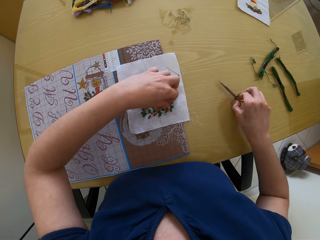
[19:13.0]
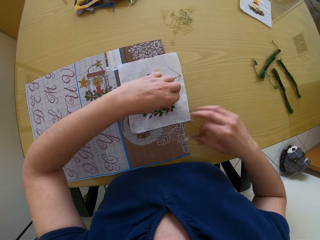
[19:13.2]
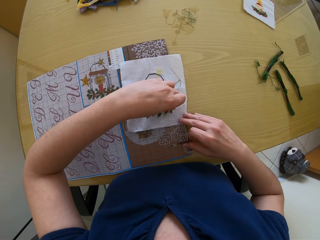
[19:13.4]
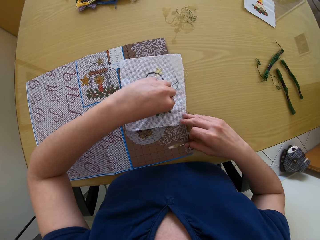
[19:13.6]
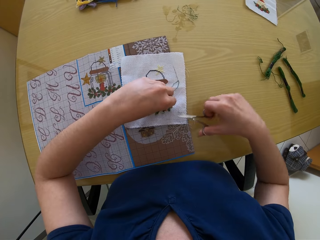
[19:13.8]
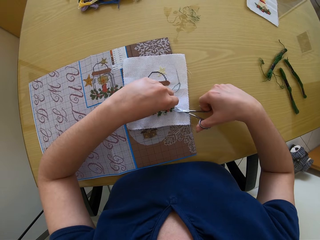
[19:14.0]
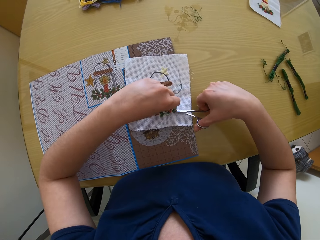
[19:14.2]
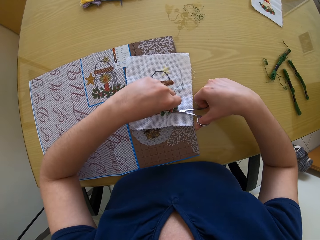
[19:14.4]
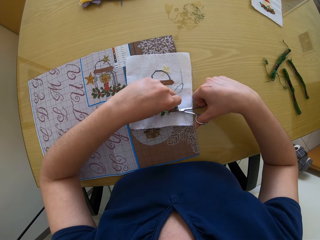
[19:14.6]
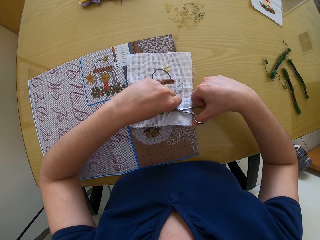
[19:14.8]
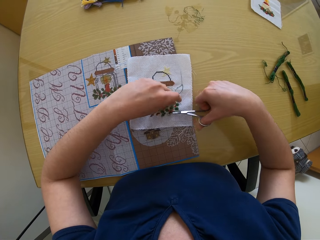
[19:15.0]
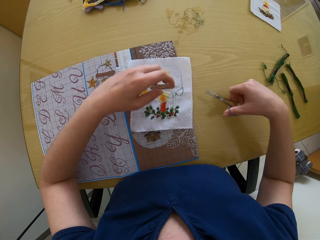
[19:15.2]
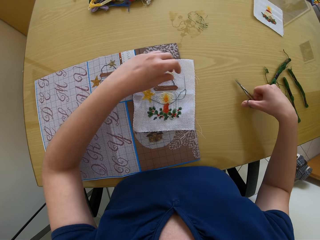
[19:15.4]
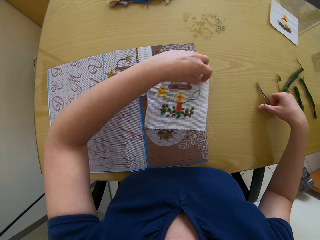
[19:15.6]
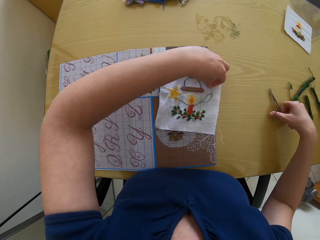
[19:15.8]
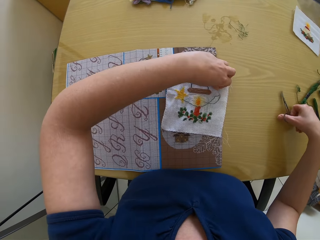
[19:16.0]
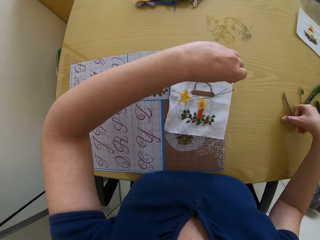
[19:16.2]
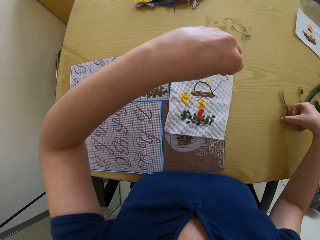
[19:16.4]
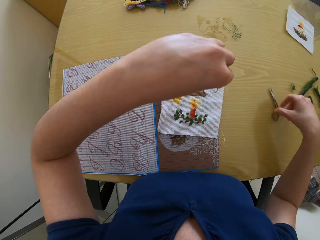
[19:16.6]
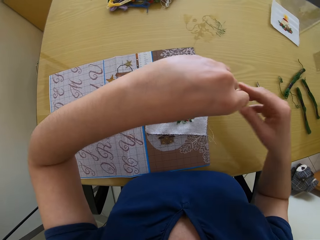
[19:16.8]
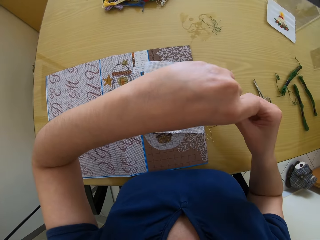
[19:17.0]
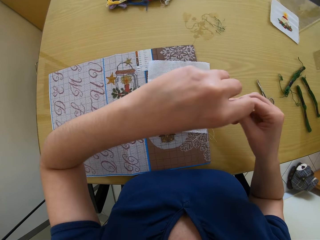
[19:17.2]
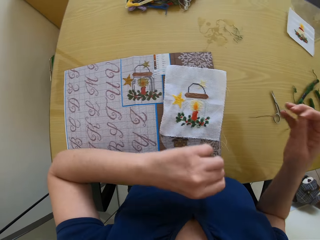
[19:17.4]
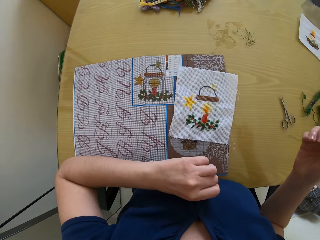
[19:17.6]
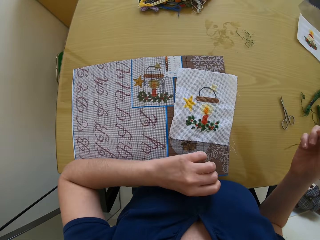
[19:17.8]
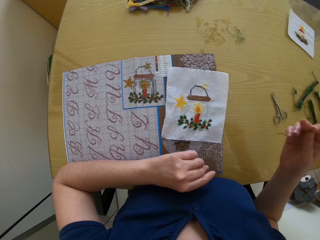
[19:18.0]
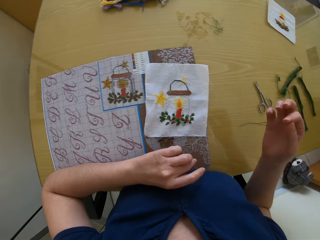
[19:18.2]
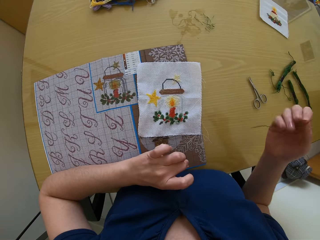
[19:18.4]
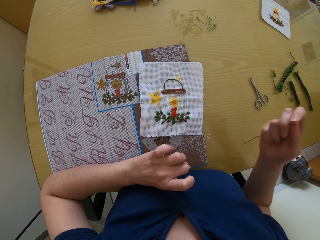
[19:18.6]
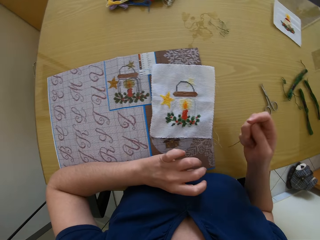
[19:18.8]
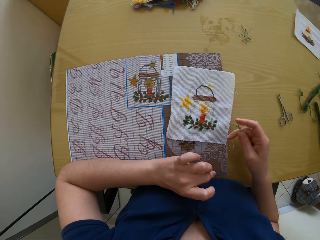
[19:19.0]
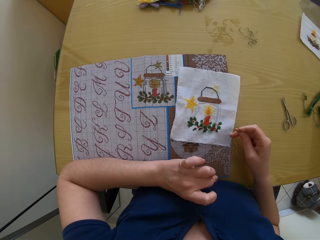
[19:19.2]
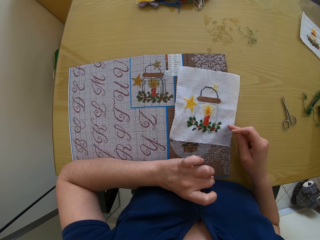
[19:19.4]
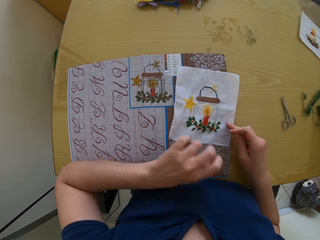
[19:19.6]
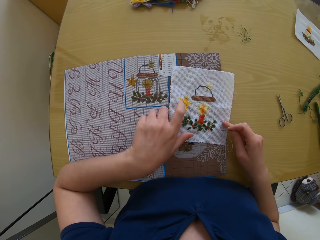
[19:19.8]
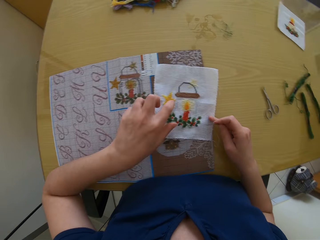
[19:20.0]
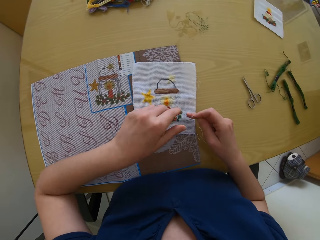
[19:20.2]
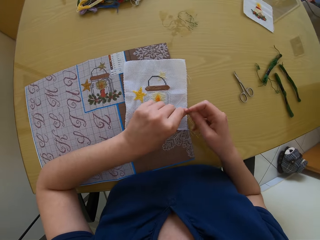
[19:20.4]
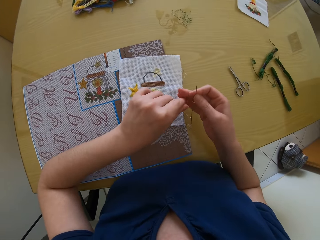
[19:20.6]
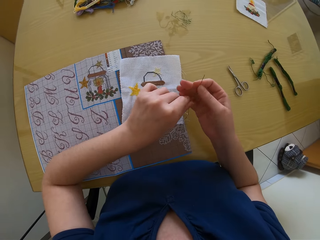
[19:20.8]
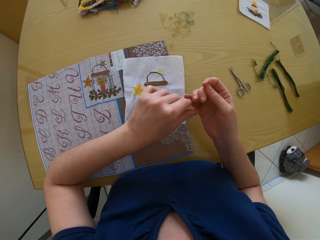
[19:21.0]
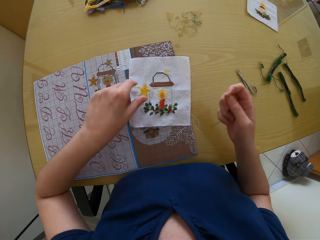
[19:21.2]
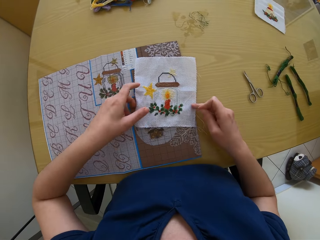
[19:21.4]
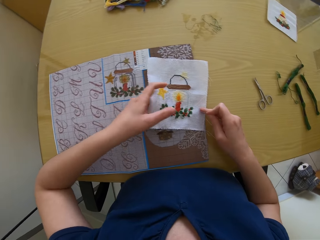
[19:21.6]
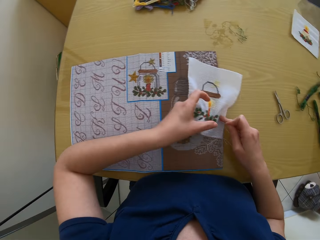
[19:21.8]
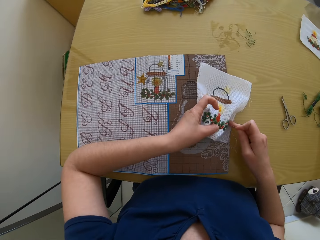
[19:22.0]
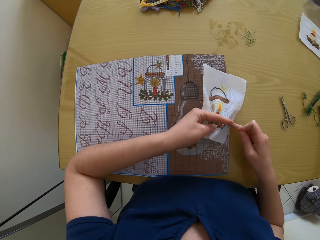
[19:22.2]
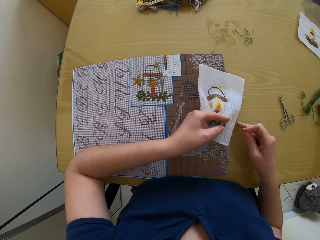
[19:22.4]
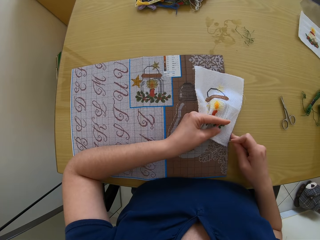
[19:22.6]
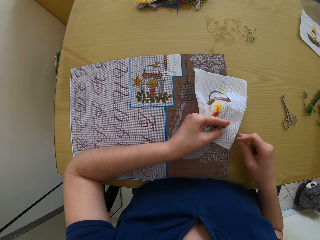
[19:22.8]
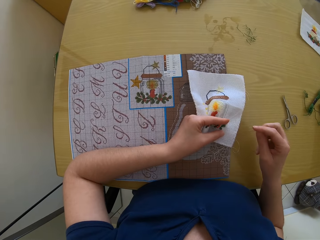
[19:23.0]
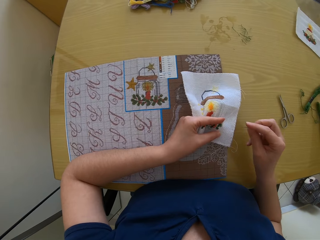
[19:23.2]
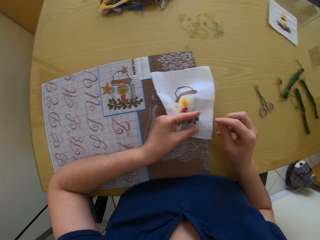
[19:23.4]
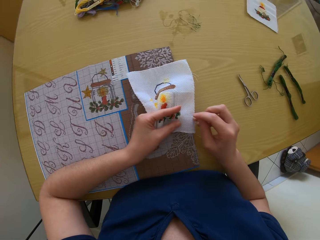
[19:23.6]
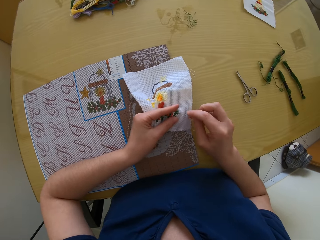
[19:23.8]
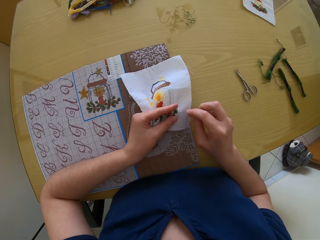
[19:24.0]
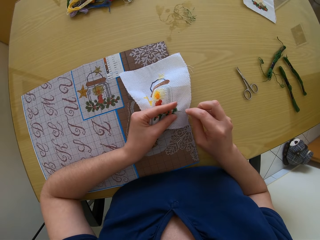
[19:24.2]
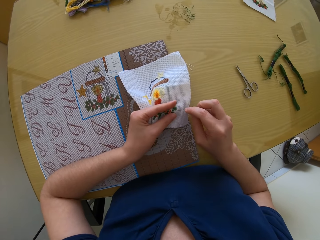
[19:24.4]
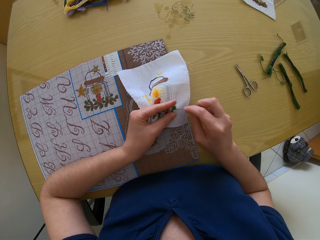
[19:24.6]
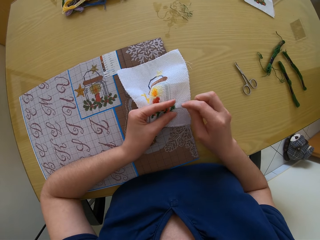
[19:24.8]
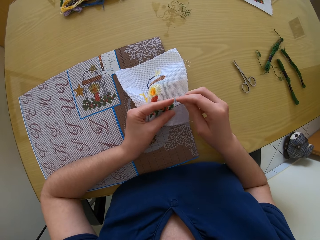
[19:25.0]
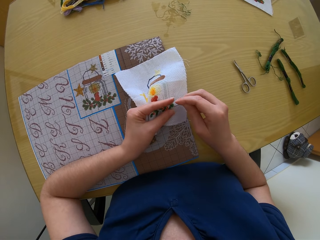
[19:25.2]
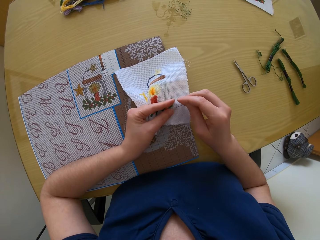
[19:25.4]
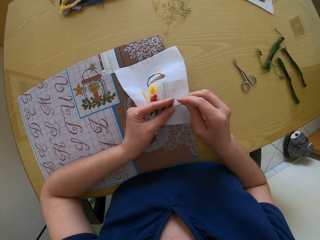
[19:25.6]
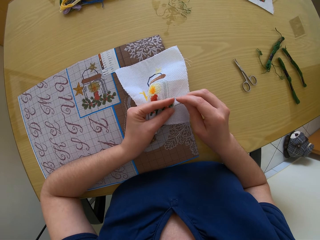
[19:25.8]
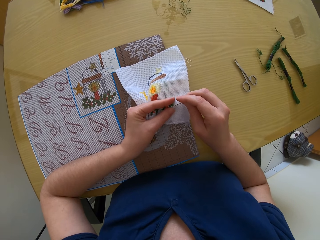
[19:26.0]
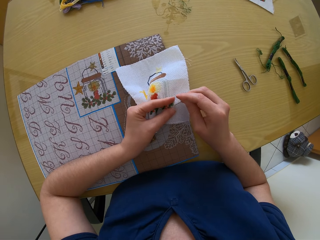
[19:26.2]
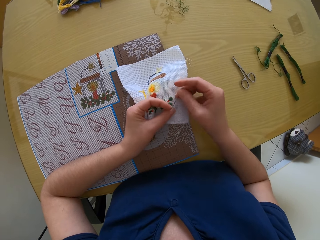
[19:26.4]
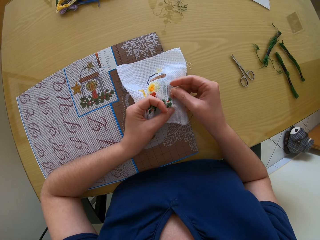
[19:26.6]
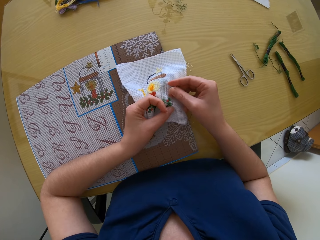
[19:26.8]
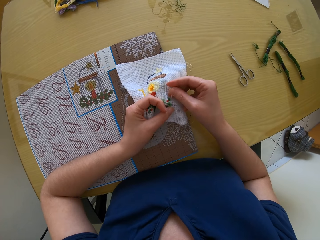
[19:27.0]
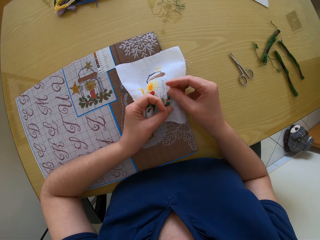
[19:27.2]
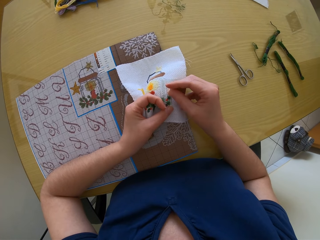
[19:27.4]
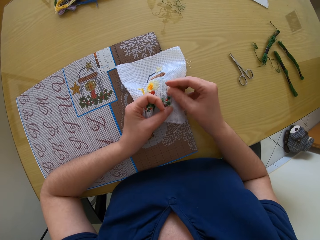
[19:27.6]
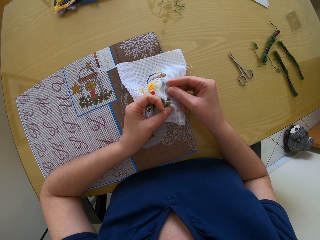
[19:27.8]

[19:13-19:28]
The camera wearer holds a thread on the embroidery with her left hand. She cuts the thread in her left hand with the scissors in her right hand. She picks up the needle on the embroidery with her left hand. She drops the scissors in her right hand on the work table. She picks up the thread. She moves the needle in her left hand to her right hand. She picks up the thread. She holds the embroidery with her left hand. She picks up the cloth. She sews the embroidery in her left hand with the needle in her right hand. She puts the needle on the cloth.

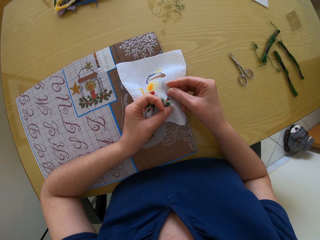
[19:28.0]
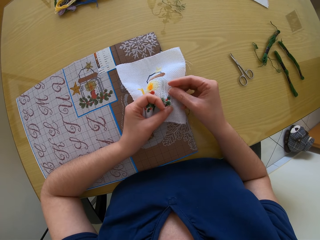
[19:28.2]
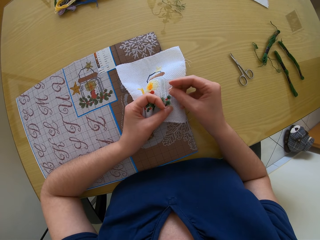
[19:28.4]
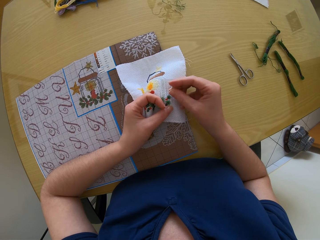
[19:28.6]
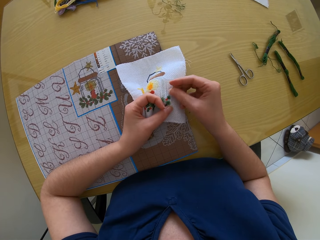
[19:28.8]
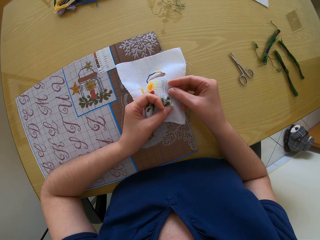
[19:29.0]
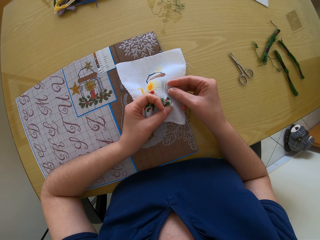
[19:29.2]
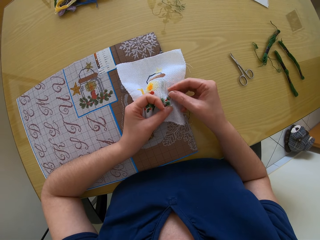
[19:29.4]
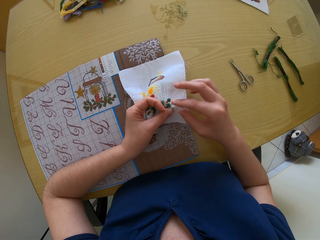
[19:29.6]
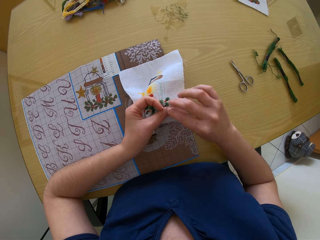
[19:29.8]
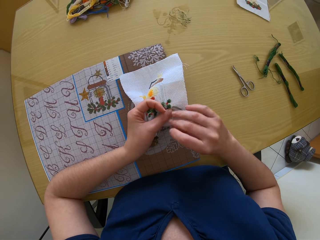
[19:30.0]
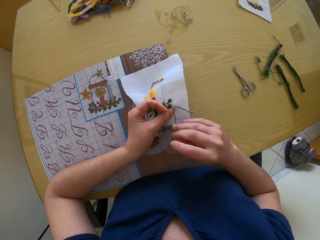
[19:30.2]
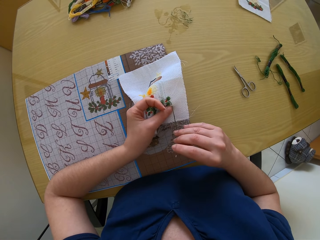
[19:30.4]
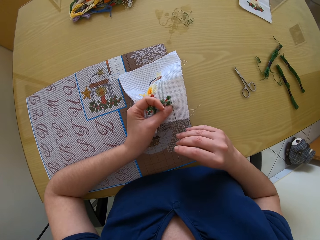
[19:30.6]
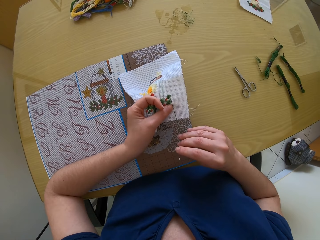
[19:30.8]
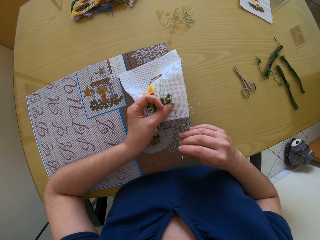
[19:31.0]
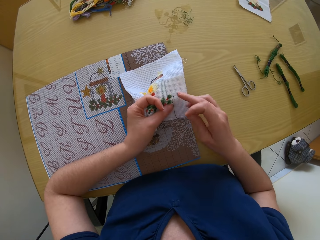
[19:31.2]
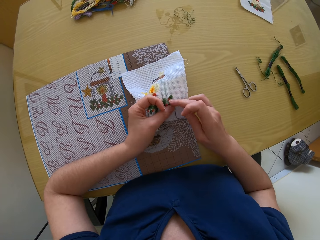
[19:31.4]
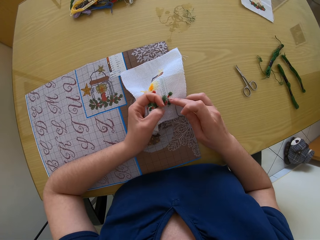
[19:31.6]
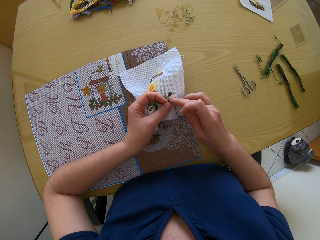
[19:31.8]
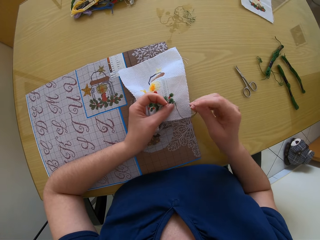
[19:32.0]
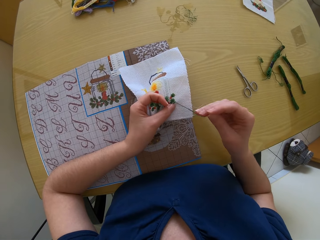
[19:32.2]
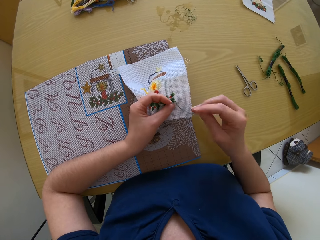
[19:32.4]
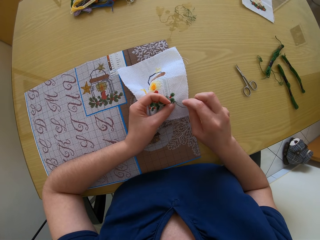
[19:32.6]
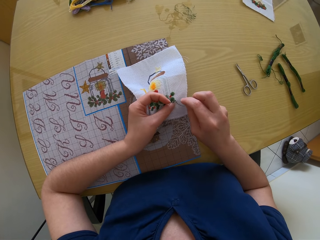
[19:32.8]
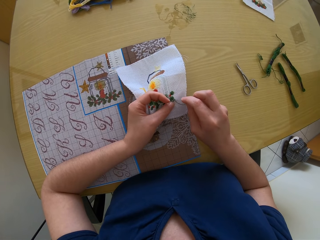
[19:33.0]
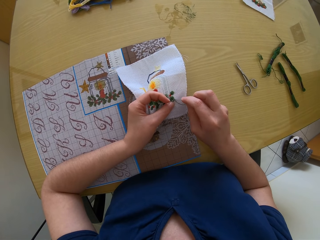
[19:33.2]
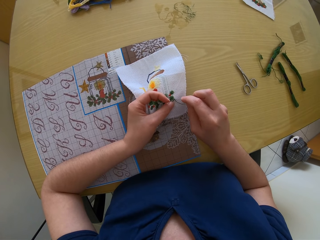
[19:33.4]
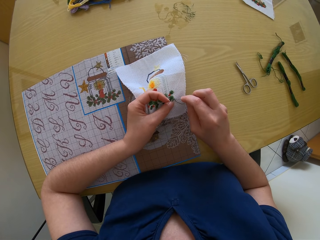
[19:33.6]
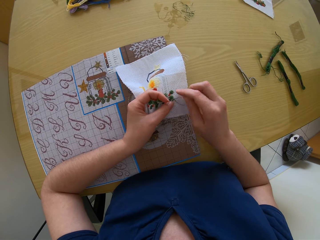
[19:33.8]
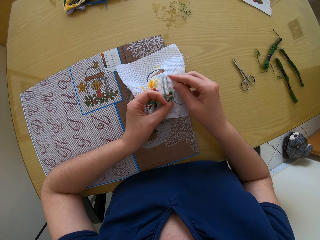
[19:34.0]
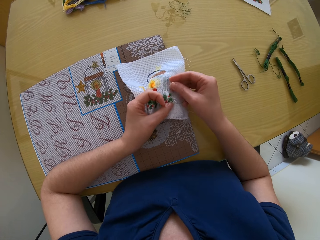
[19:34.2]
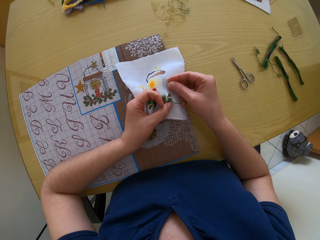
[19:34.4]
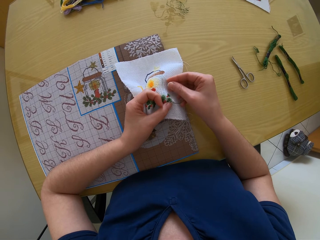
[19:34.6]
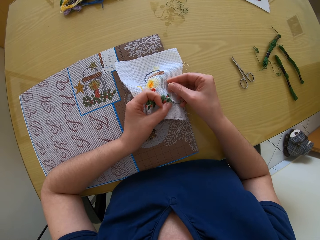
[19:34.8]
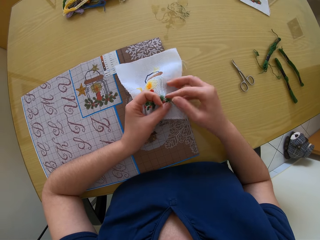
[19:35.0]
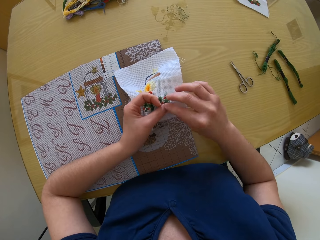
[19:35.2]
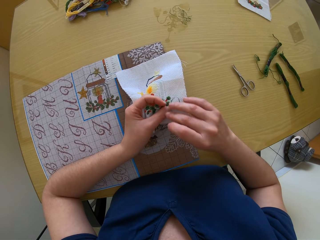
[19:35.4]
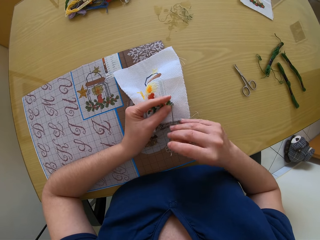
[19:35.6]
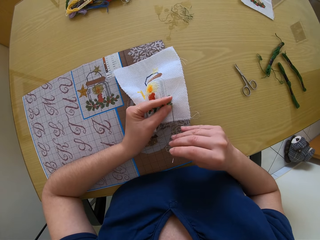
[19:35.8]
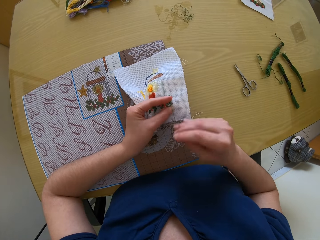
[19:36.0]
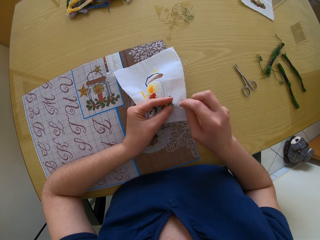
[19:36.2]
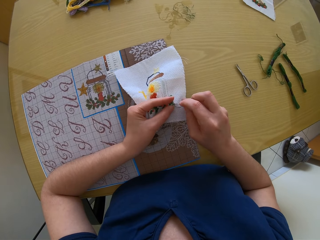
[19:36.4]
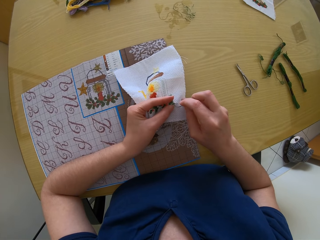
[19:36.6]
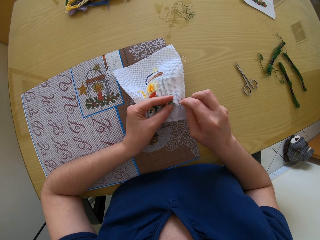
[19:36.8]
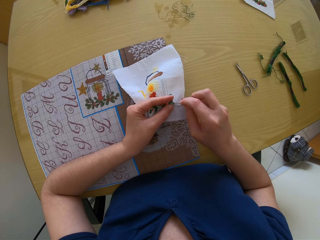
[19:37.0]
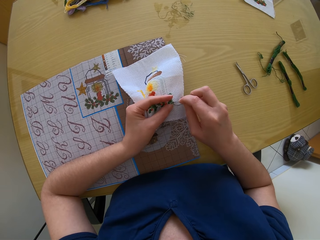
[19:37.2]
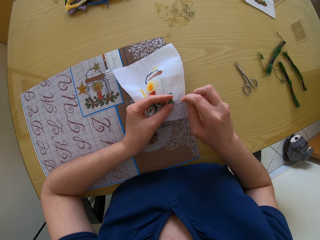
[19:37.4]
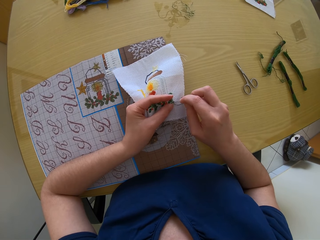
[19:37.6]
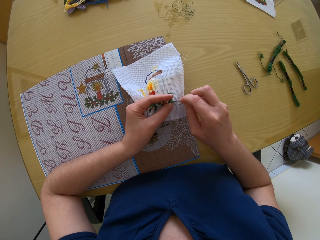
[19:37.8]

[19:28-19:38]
The camera wearer pulls sewing thread. They put a needle on the cloth. They pull the sewing thread. They put the needle on the cloth.
